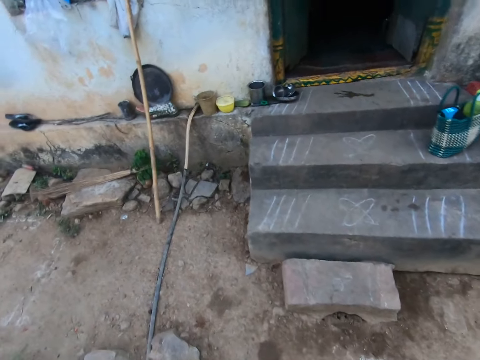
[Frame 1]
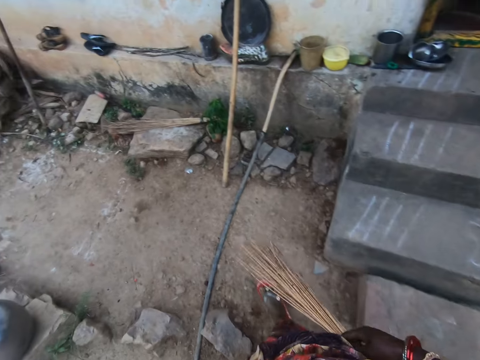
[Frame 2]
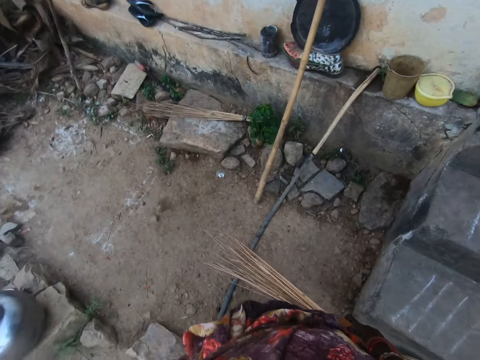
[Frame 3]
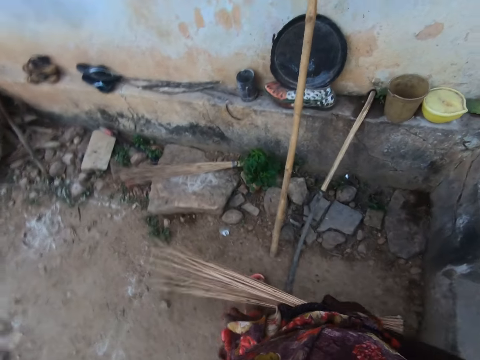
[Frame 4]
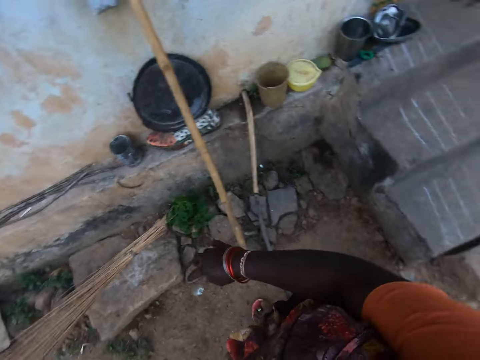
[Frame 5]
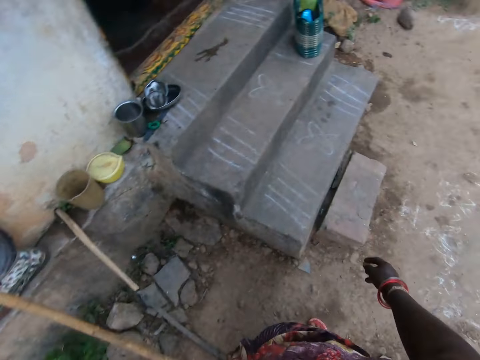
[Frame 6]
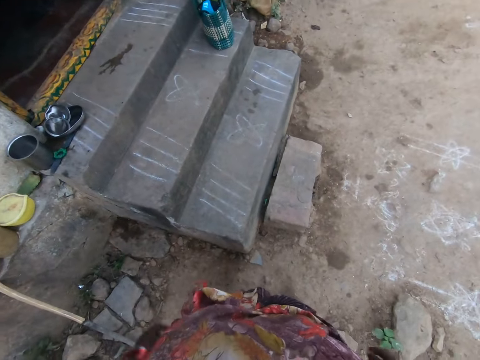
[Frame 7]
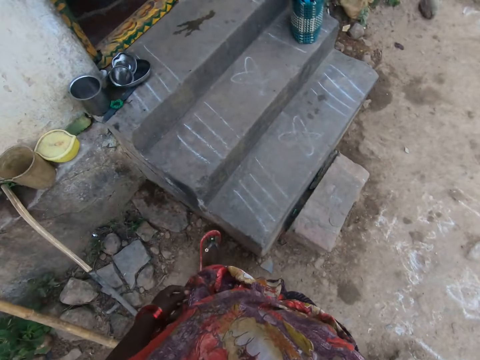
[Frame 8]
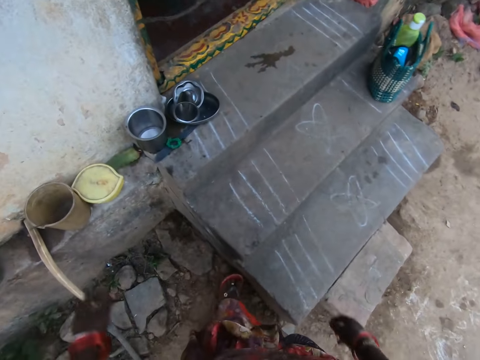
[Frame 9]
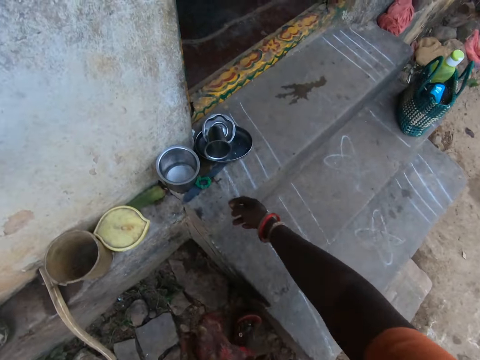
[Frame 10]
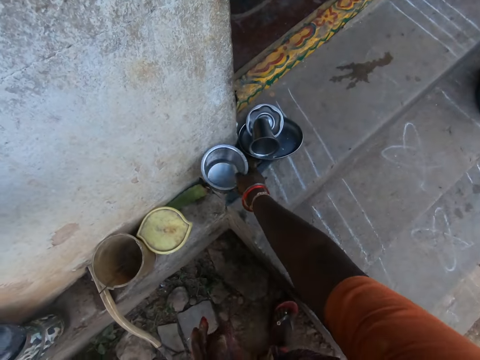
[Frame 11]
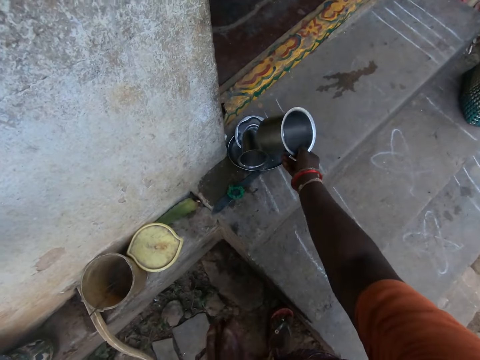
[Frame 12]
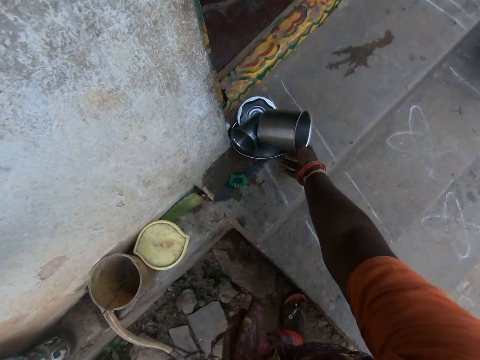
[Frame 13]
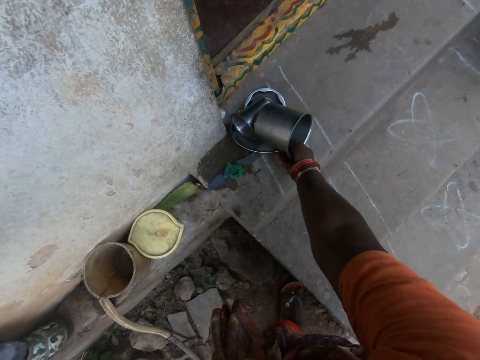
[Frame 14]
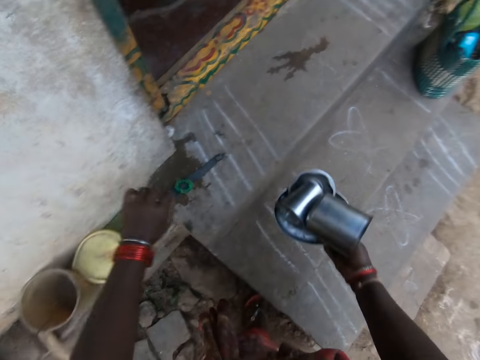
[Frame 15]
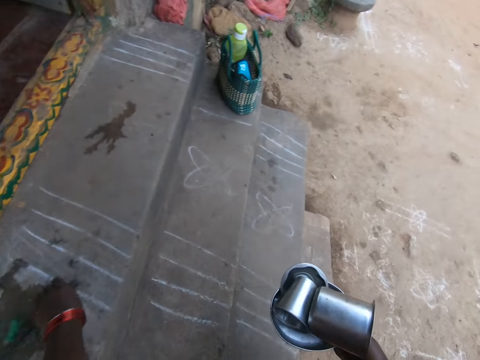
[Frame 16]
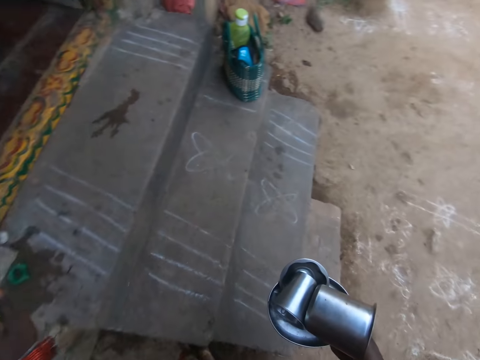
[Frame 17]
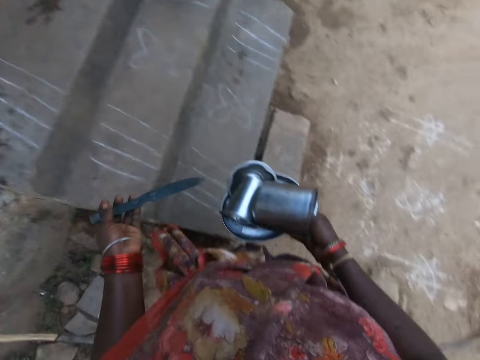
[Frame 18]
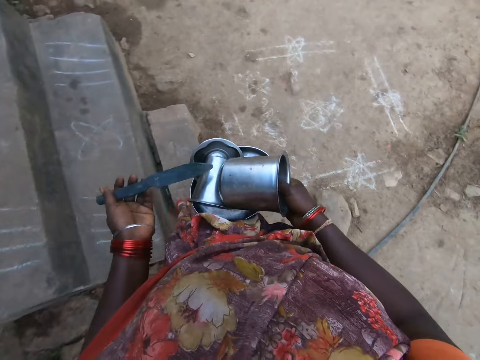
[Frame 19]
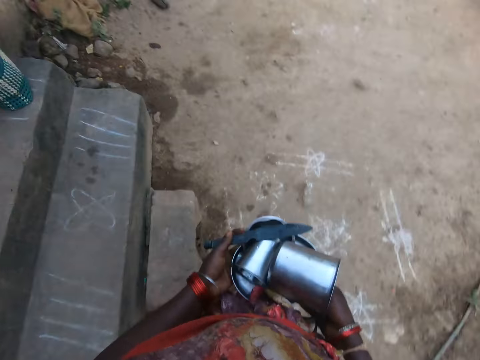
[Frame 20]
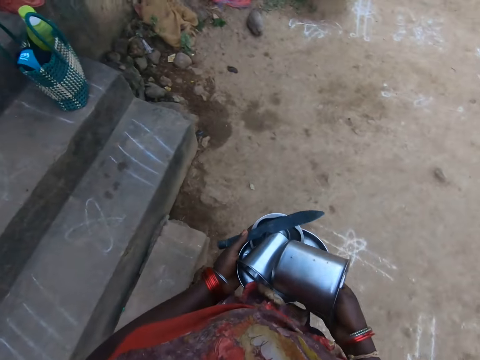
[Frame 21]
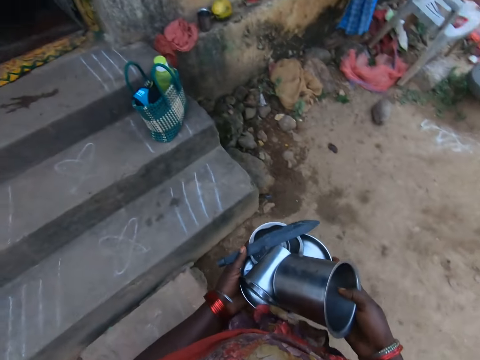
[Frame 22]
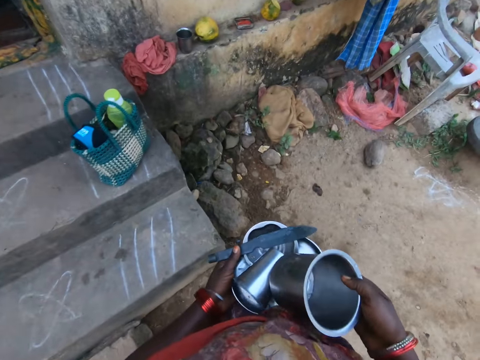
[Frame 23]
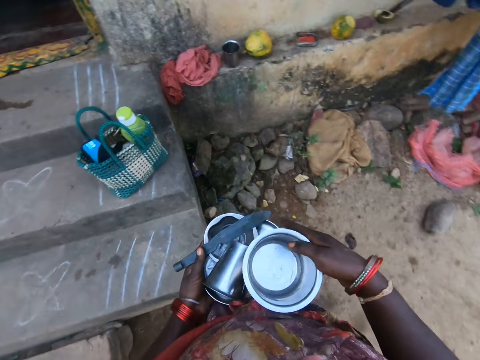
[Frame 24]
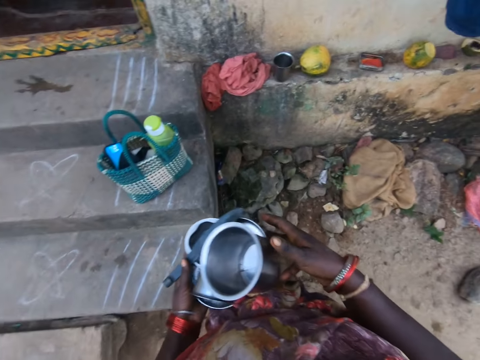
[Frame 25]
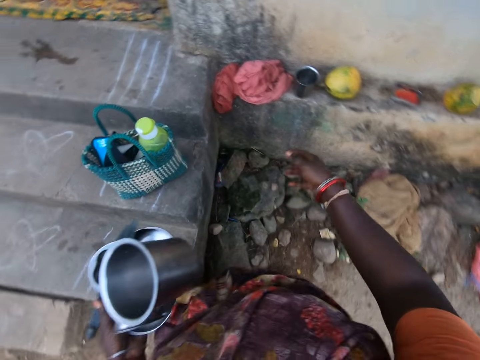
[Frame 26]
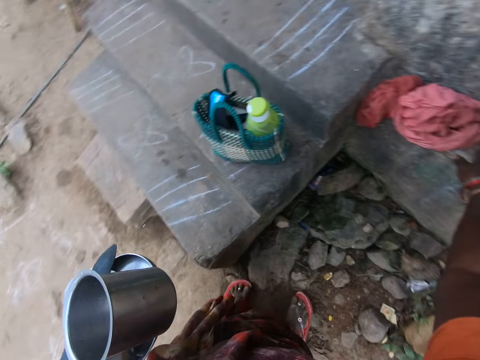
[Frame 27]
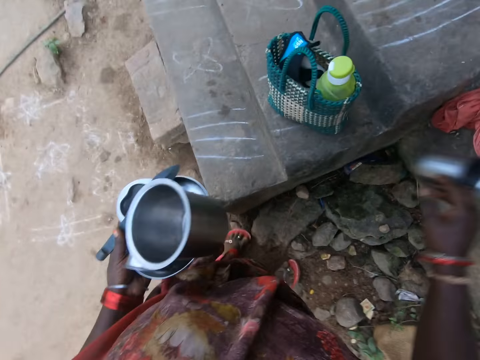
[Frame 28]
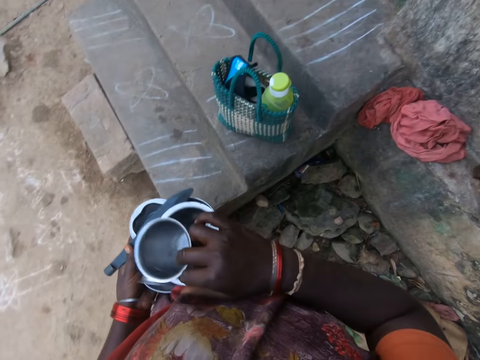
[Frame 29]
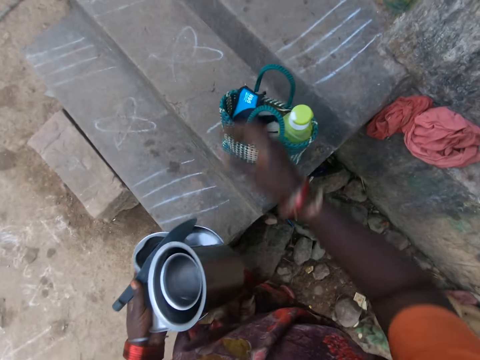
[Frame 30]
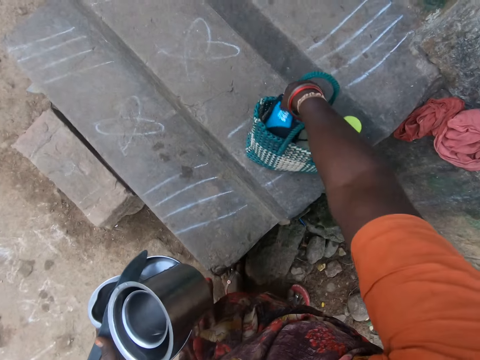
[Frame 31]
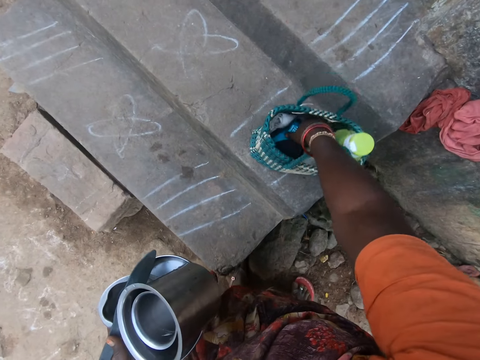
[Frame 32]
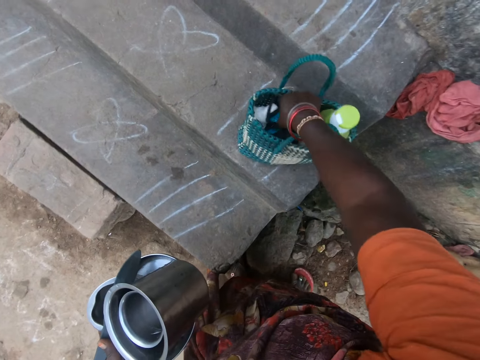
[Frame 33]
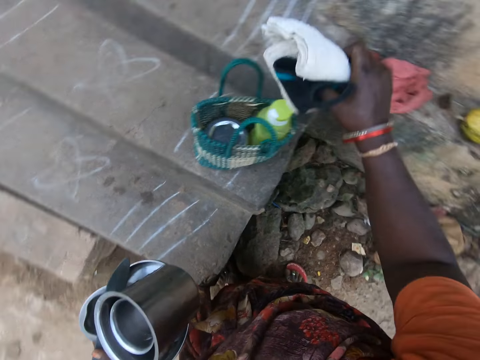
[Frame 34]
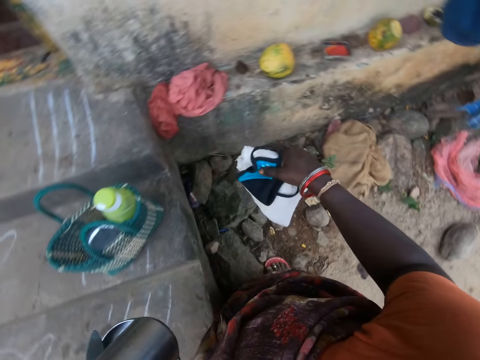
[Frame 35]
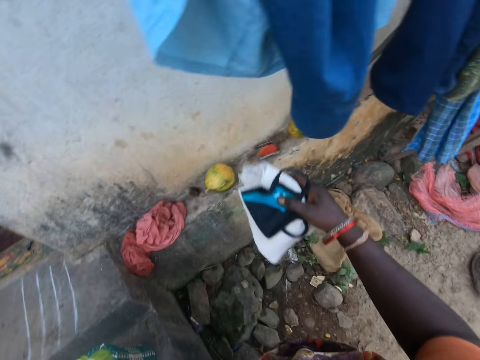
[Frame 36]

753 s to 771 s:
The camera wearer drops the broom on the floor. She picks up a bowl or cooking pot from the floor with her right hand. She picks up another bowl with her right hand. She places the cooking pot on the other utensils. She picks up the utensils. She picks up a knife with her left hand. She holds the knife. She walks a bit carrying the utensils. She passes the bowls to her left hand. She picks up another bowl or cooking pot from the floor with her right hand. She puts the cooking pot in the other utensils. She picks up a towel and face mask from a basket with her right hand.

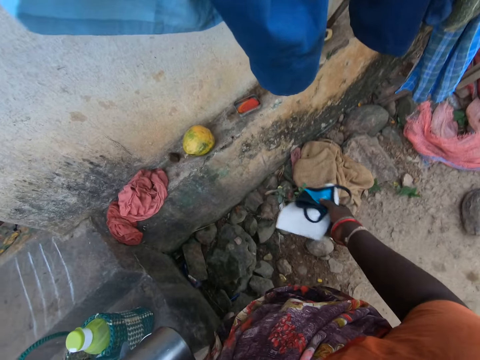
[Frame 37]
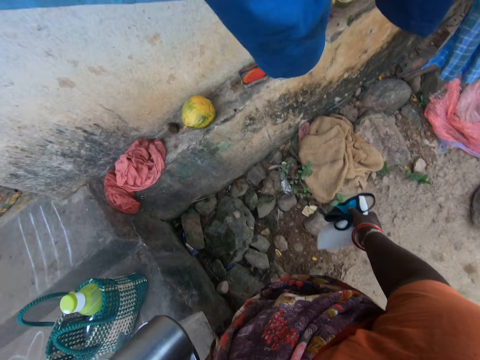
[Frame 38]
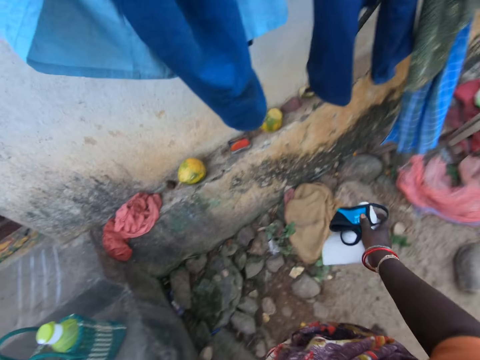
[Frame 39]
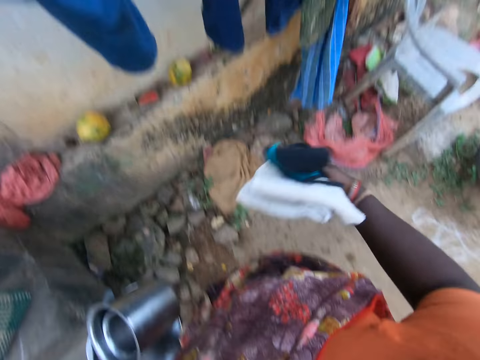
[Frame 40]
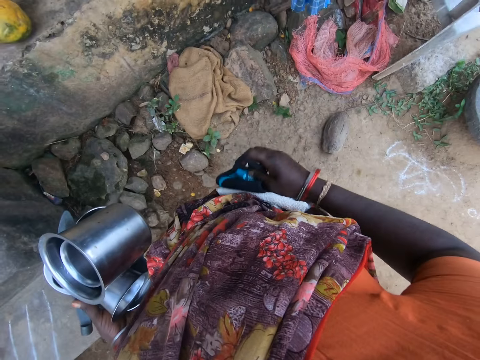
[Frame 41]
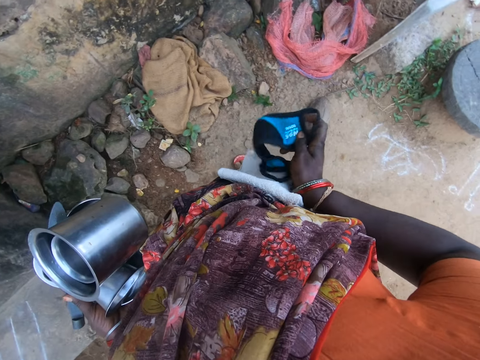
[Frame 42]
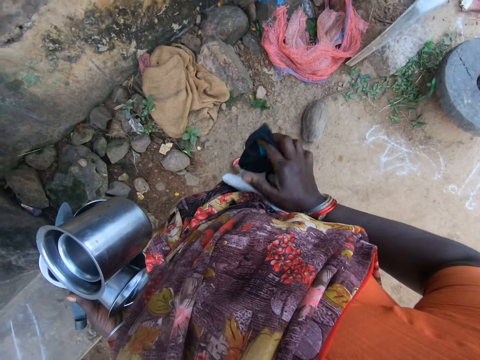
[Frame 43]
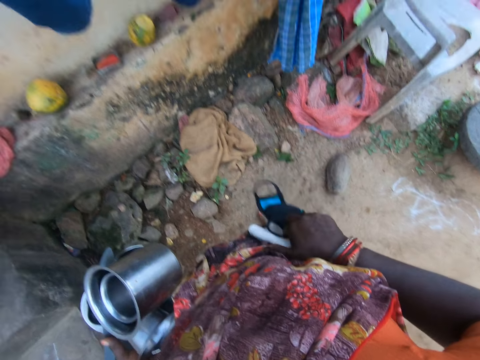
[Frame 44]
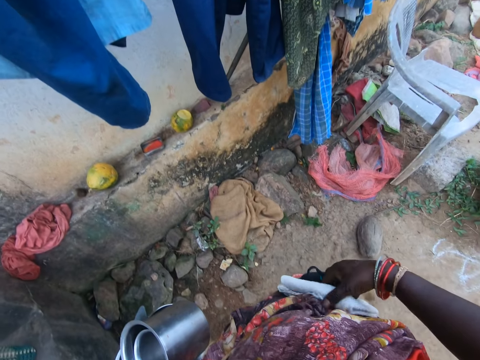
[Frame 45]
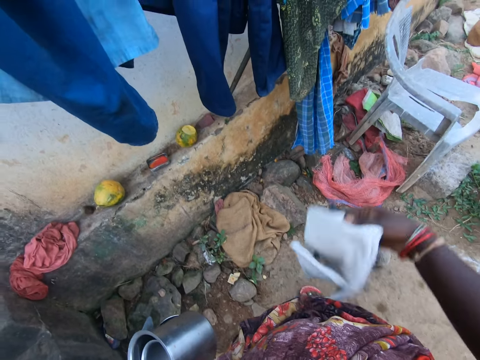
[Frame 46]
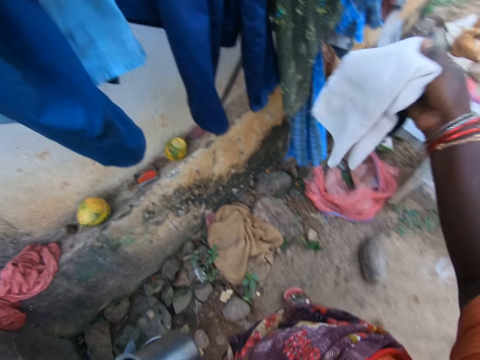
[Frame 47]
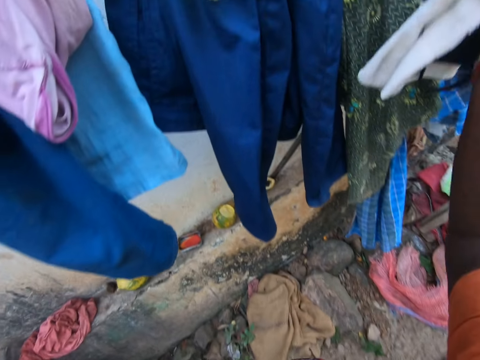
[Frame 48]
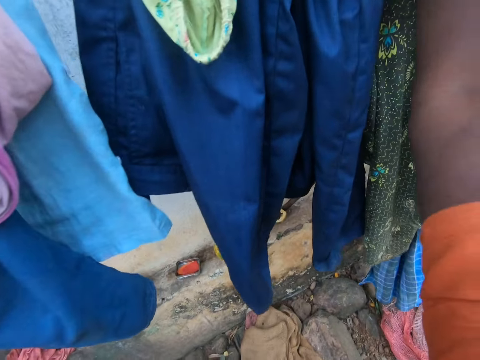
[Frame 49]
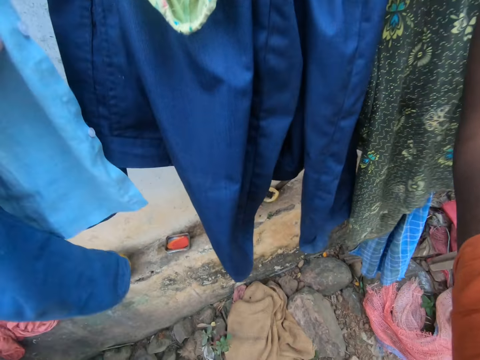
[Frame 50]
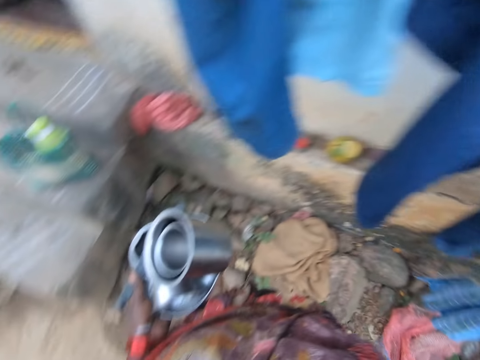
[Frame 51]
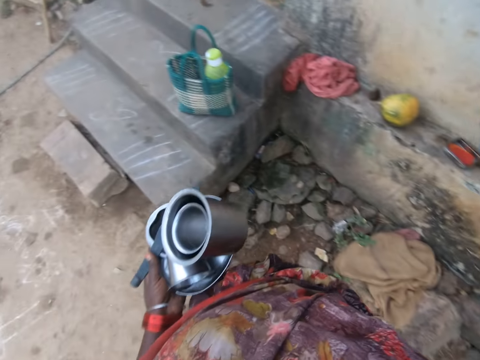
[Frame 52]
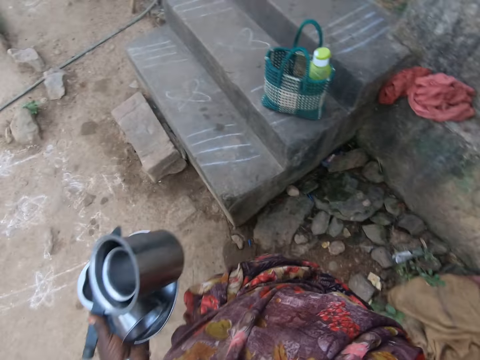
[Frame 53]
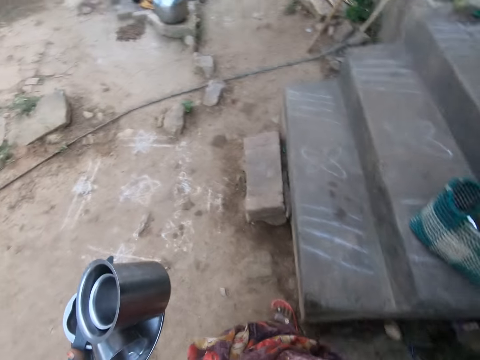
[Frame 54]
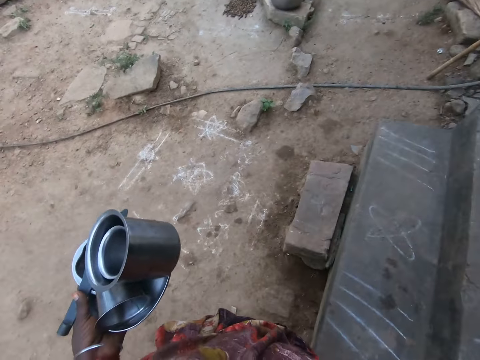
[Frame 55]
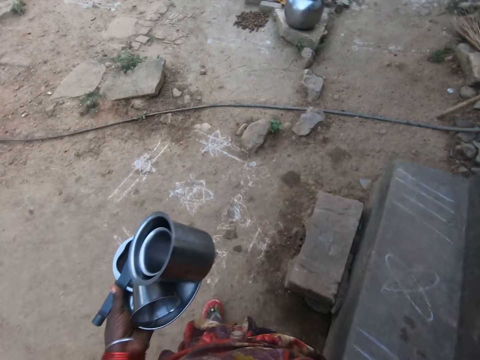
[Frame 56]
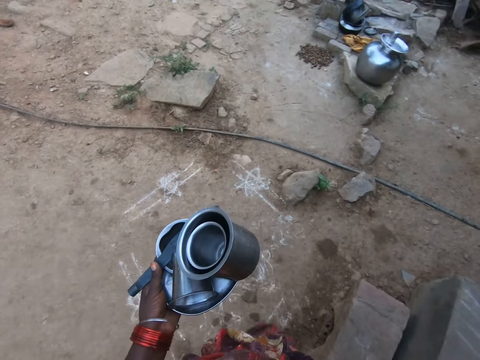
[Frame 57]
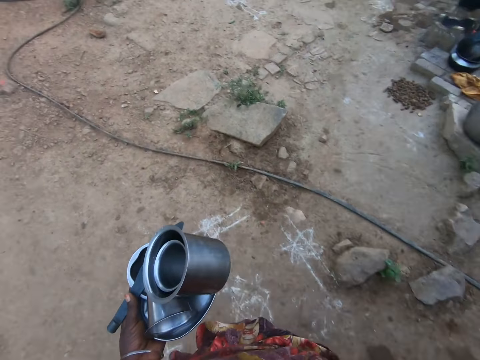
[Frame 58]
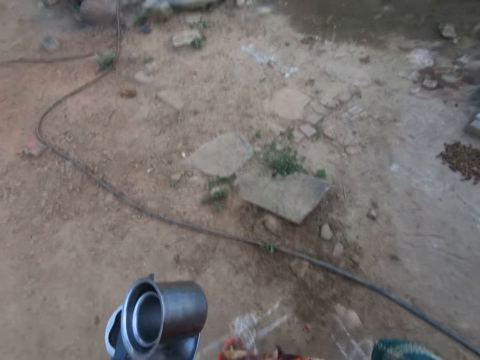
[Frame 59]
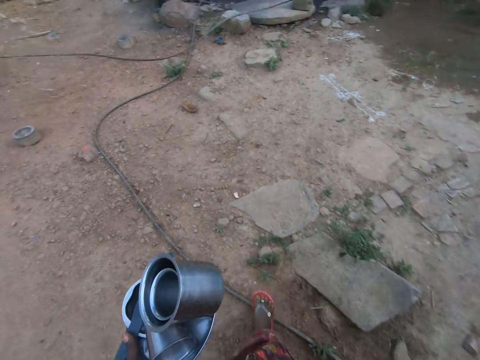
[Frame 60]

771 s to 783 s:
The camera wearer unfolds the towel with her right hand. She hangs the towel and face mask on a rope. She walks towards the stairs. She picks up the basket from the floor with her right hand. She walks a bit.
